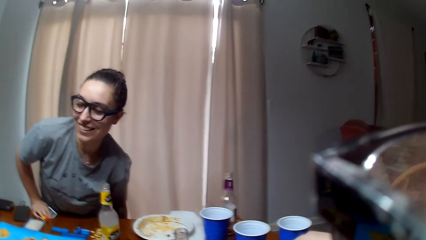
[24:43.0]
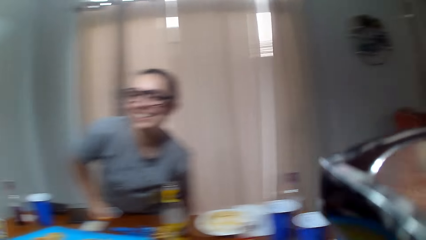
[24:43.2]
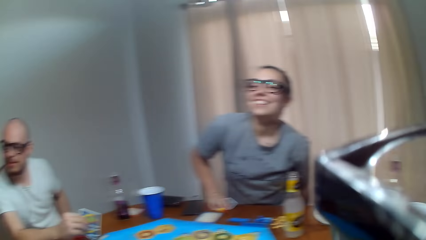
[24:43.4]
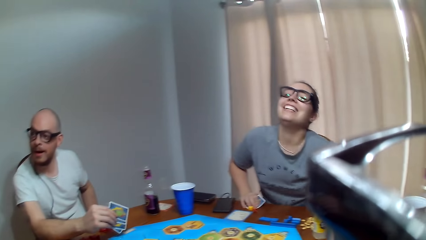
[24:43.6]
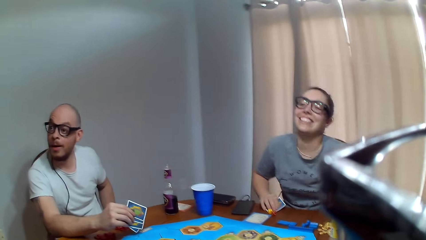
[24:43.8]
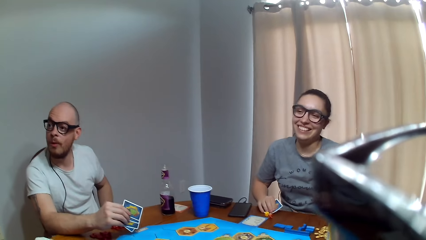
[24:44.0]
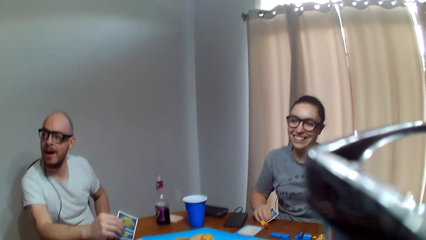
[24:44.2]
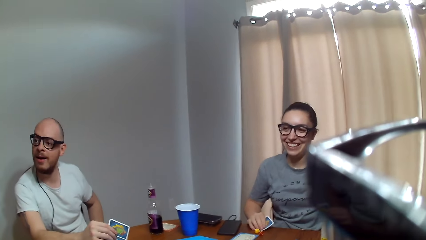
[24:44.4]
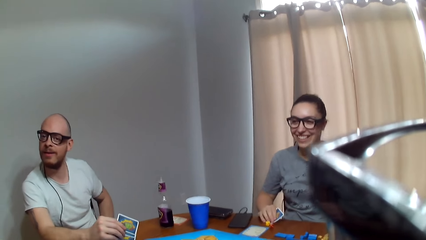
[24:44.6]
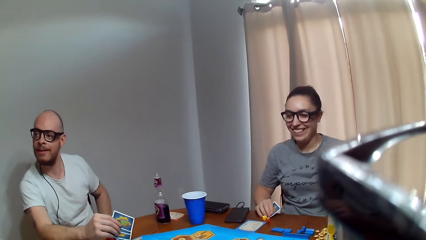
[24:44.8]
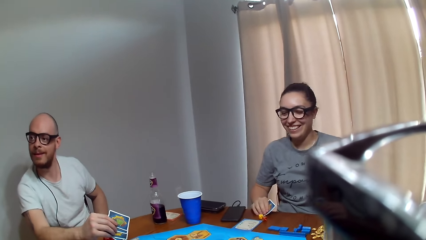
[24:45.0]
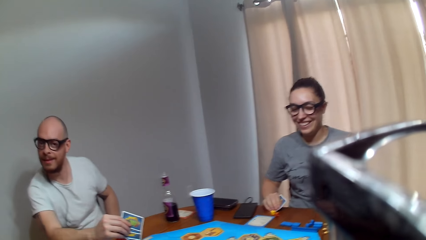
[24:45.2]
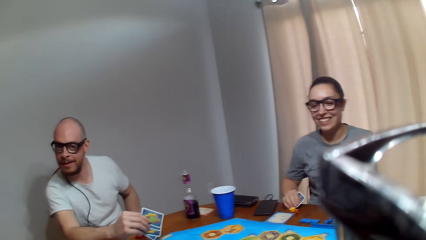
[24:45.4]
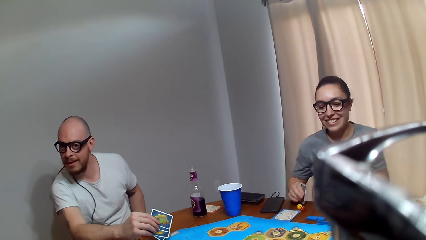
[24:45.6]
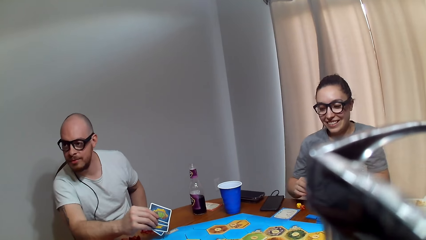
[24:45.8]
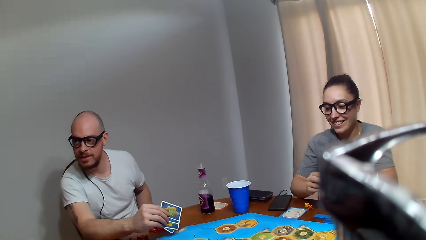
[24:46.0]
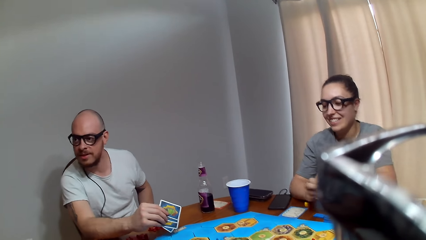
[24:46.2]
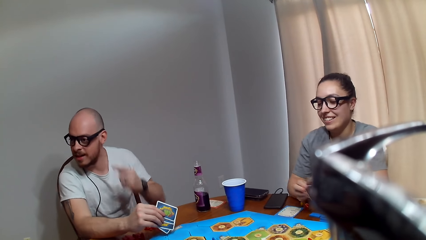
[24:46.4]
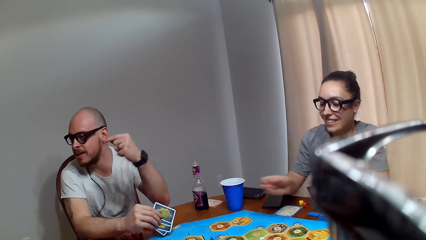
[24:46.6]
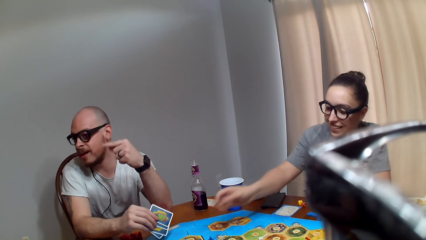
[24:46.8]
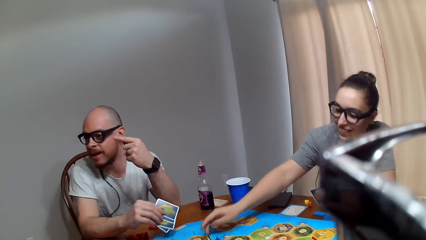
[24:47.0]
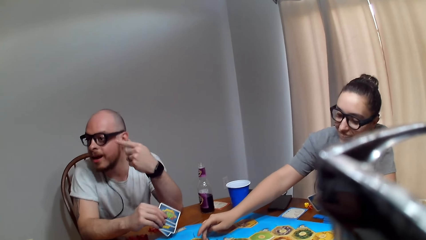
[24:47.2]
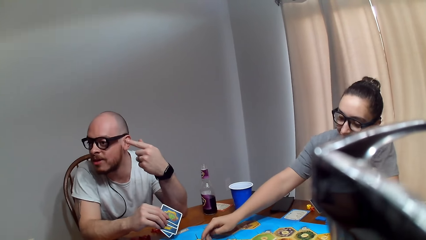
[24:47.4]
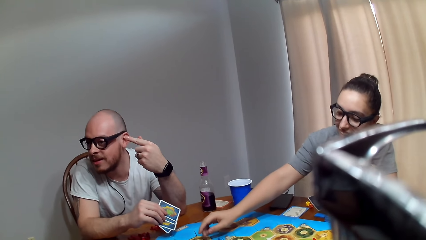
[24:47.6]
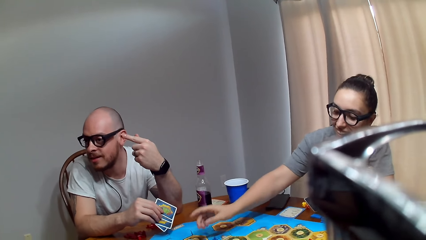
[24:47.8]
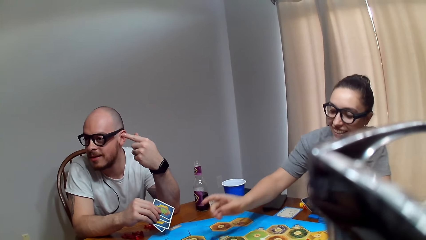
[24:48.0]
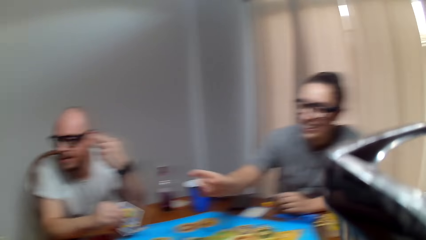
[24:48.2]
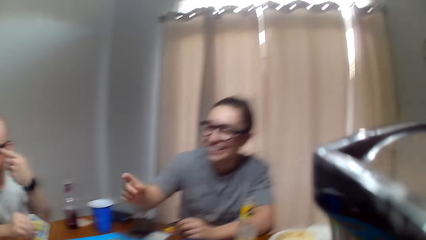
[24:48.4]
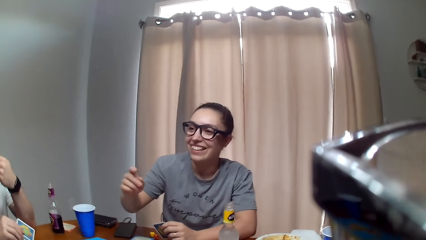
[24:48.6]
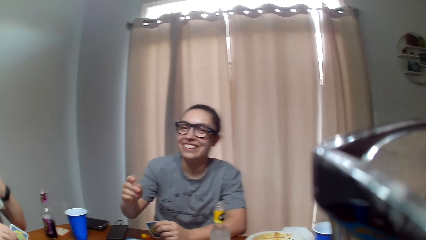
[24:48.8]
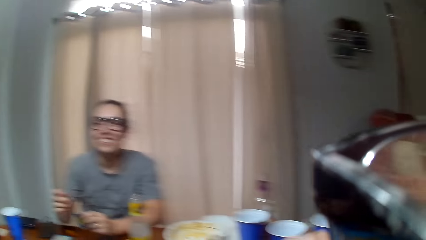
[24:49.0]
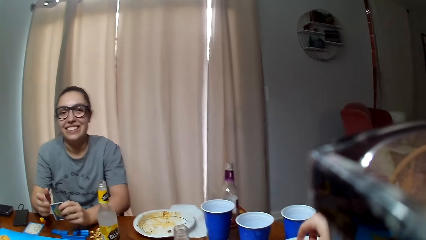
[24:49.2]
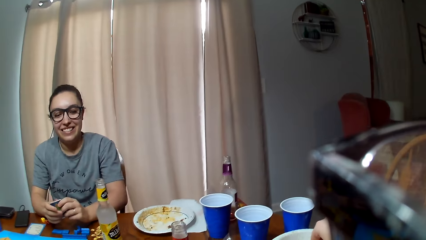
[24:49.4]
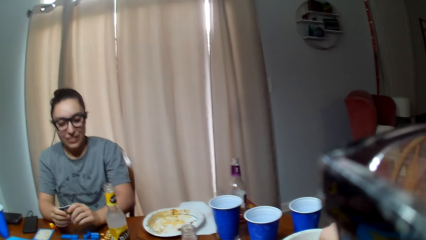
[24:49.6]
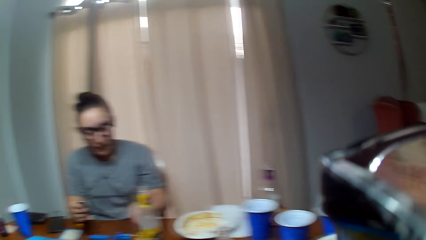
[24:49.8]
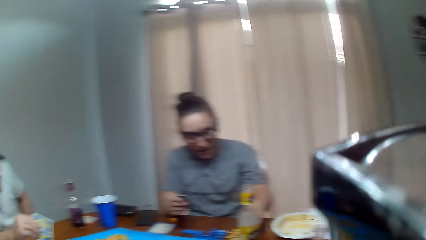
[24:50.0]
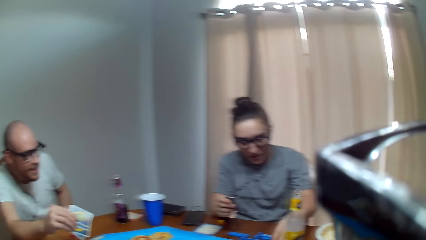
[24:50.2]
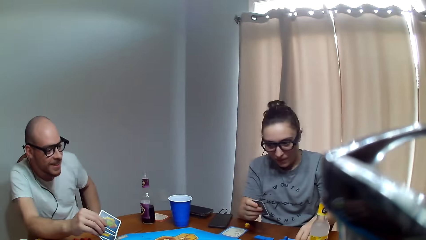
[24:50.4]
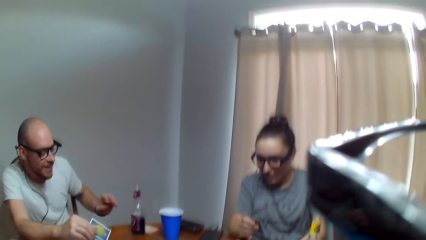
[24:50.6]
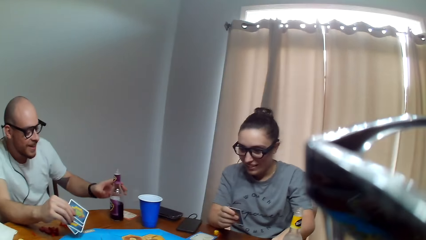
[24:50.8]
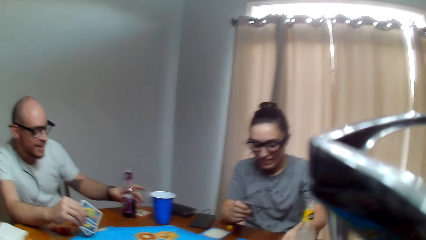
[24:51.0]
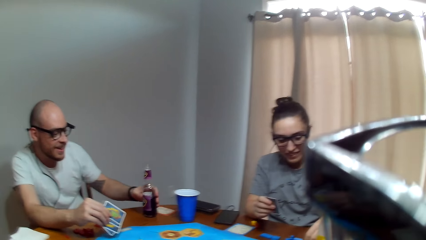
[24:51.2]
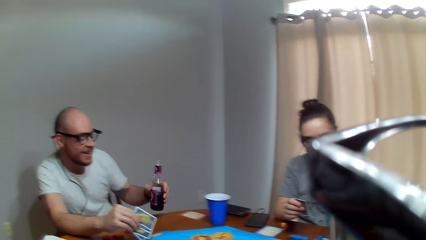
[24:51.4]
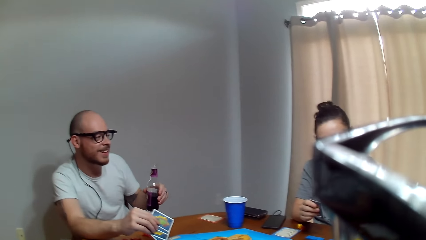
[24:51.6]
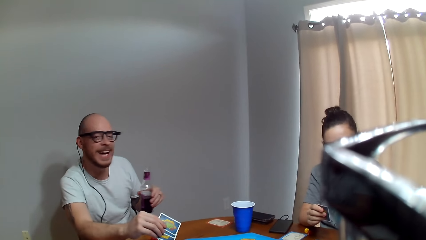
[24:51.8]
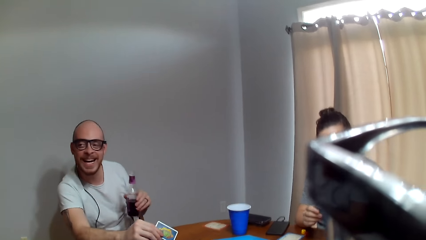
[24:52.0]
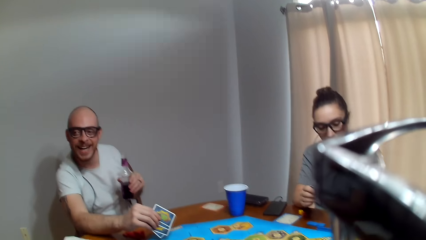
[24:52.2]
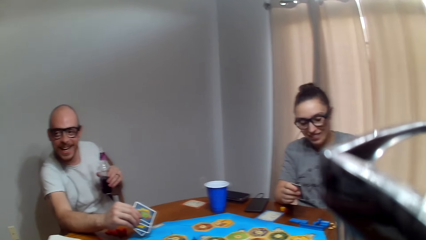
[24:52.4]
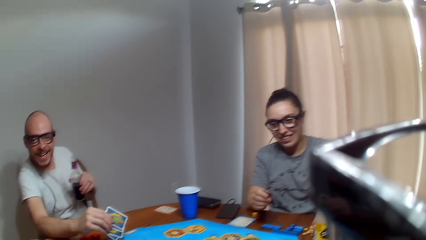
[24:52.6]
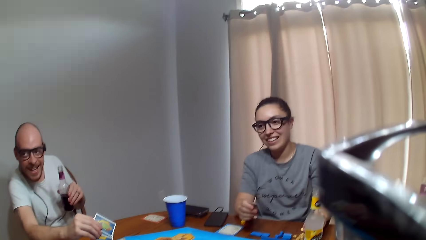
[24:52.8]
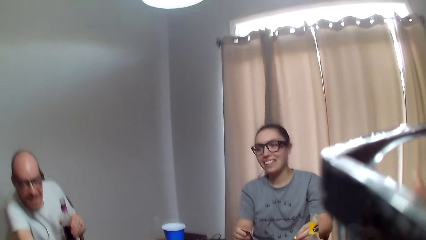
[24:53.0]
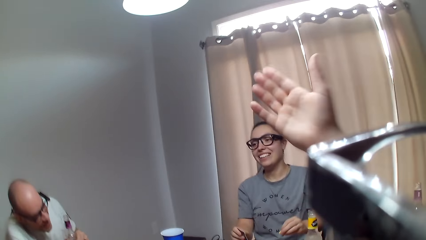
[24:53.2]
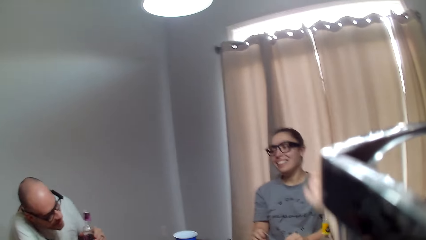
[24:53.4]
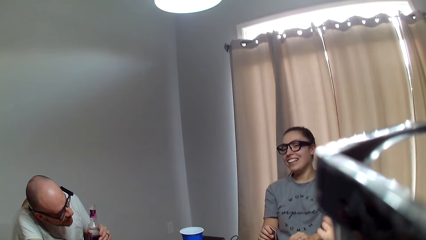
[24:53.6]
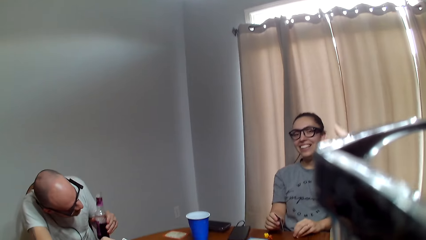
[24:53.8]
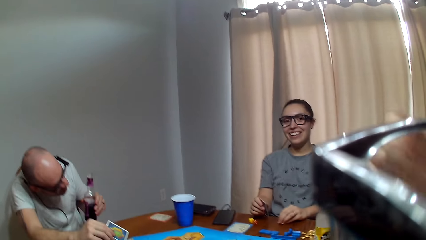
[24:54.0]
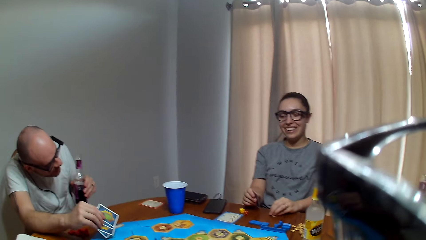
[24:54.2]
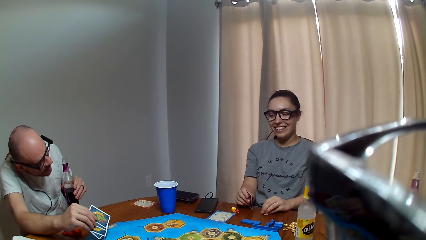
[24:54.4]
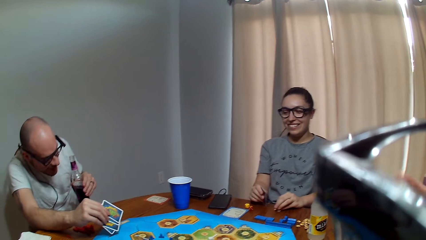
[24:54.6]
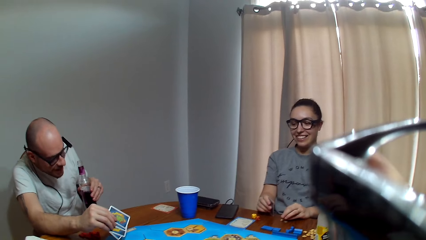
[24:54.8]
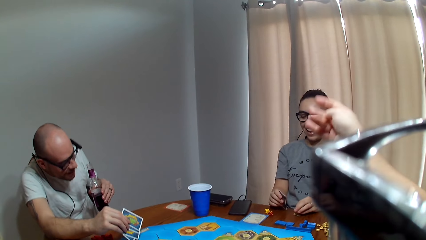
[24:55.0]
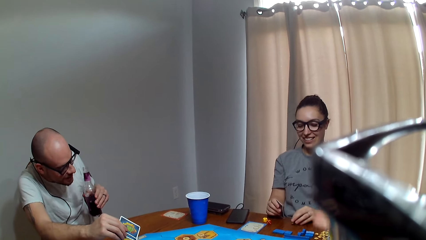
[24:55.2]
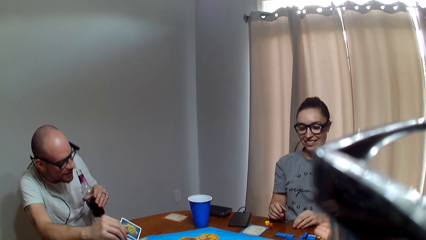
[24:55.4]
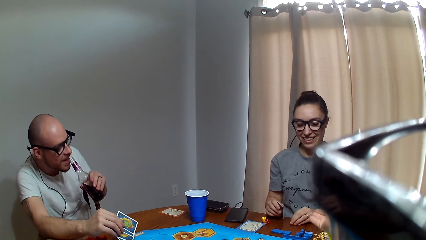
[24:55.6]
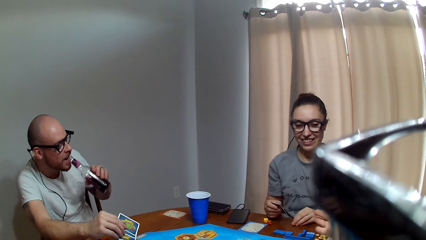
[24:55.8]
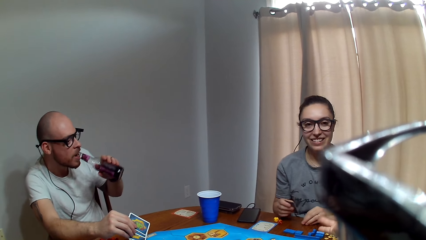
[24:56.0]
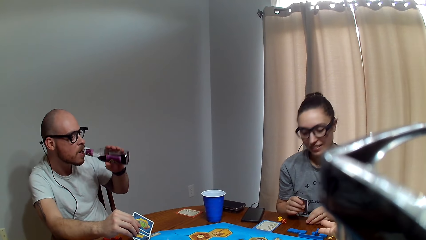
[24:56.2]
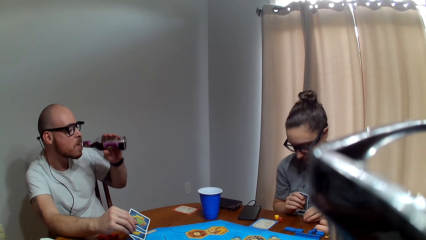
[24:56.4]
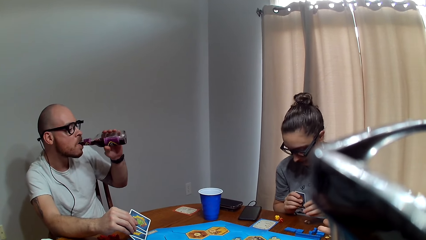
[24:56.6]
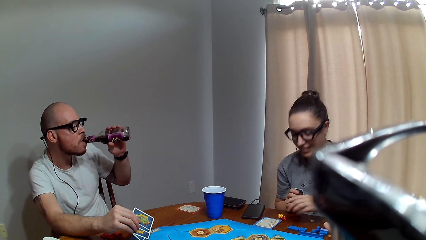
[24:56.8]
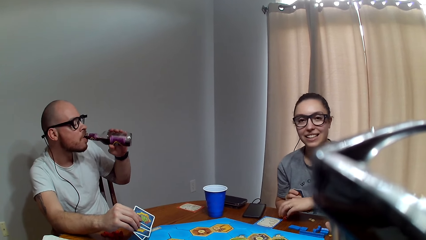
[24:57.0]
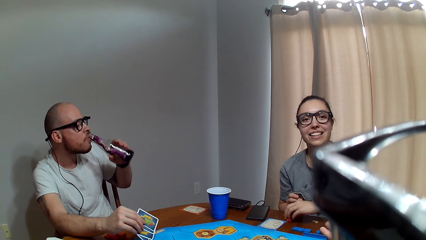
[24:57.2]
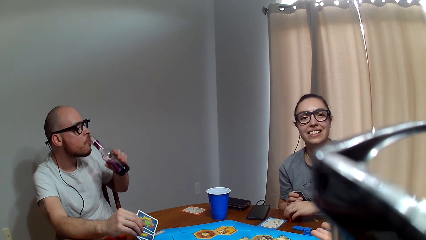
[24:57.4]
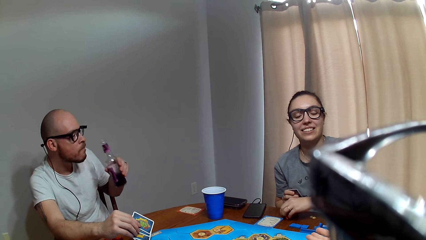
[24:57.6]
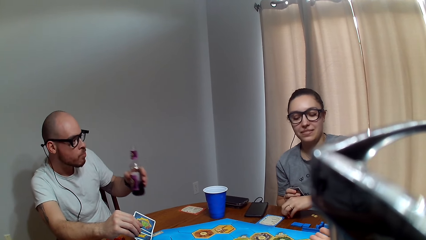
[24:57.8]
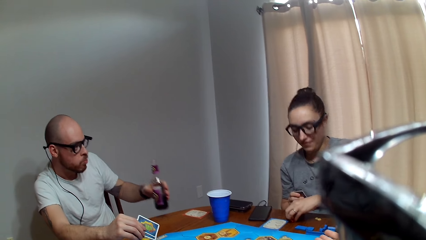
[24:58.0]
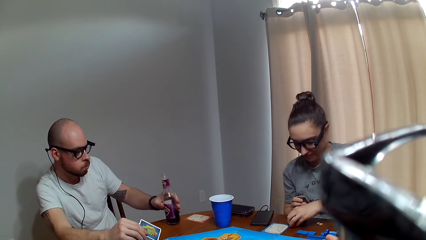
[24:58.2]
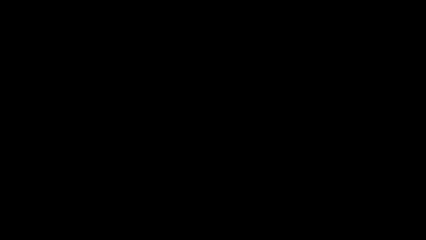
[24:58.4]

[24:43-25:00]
A woman adjusts her sitting position. The woman rises from the chair. A man makes a remark. The camera wearer speaks. The man speaks to another woman. The camera wearer talks to the first woman. The first woman touches the board. The camera wearer speaks to the first woman. The first woman picks up a coin on the table. The man grabs the bottle of juice. The camera wearer stretches her hand out towards the first woman. She speaks to the first woman. The first woman responds to the camera wearer. The man drinks the juice. The first woman picks up the dice.
